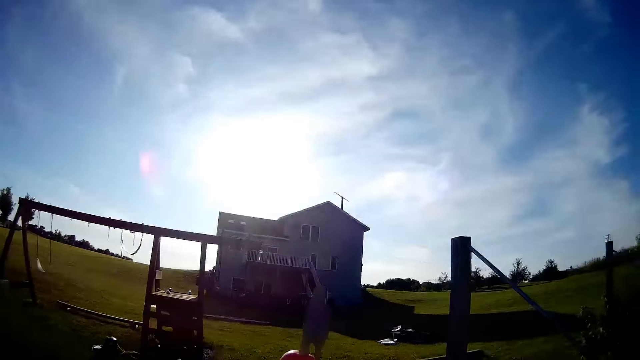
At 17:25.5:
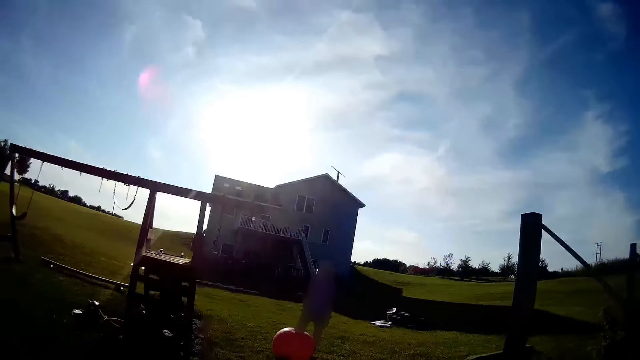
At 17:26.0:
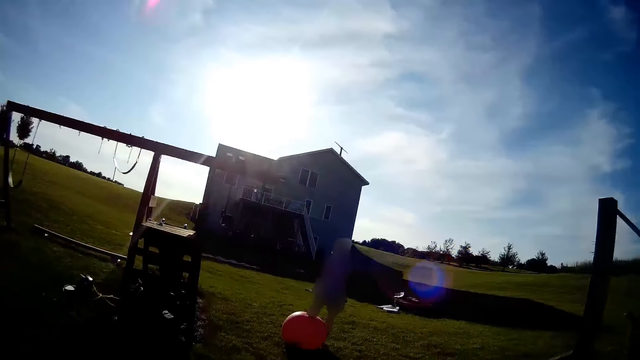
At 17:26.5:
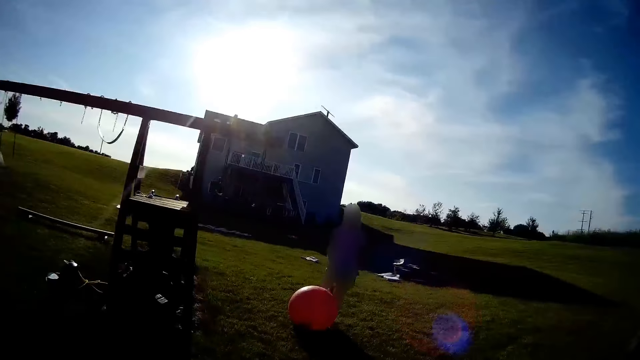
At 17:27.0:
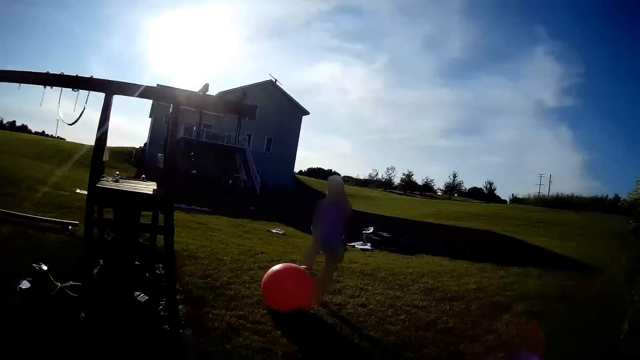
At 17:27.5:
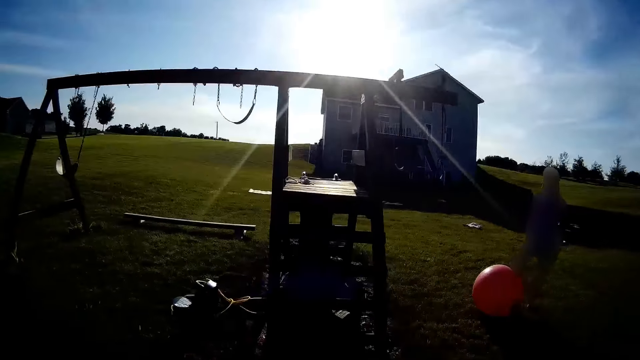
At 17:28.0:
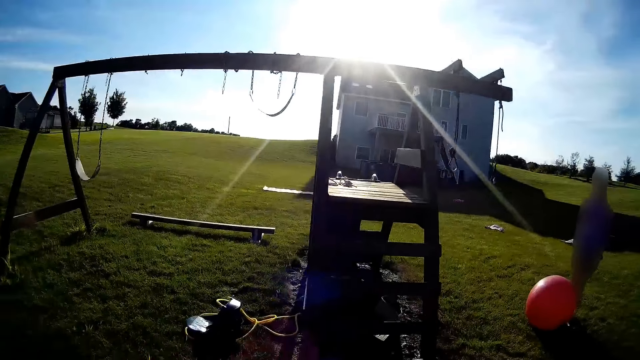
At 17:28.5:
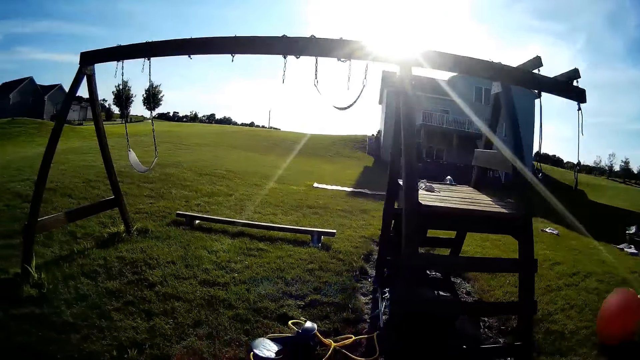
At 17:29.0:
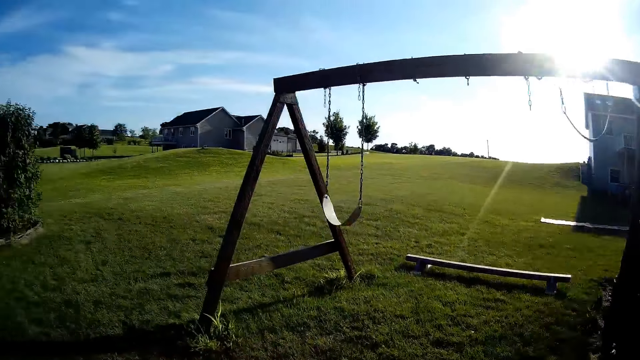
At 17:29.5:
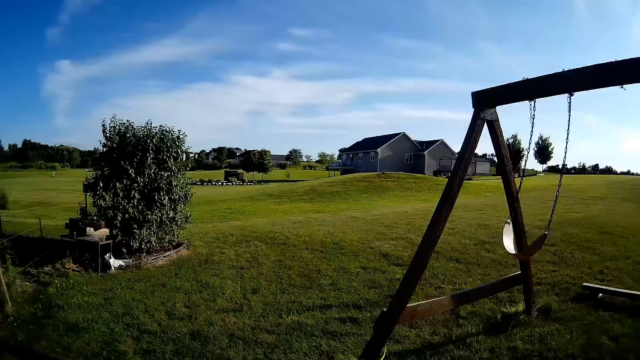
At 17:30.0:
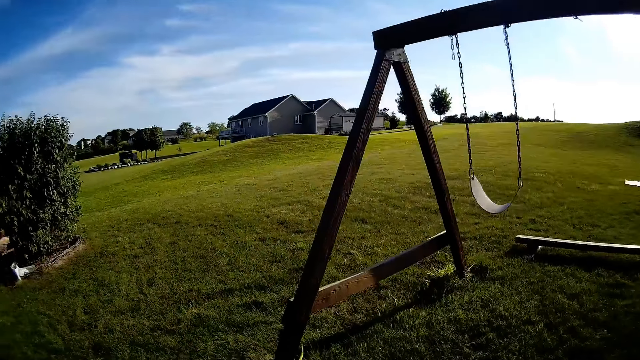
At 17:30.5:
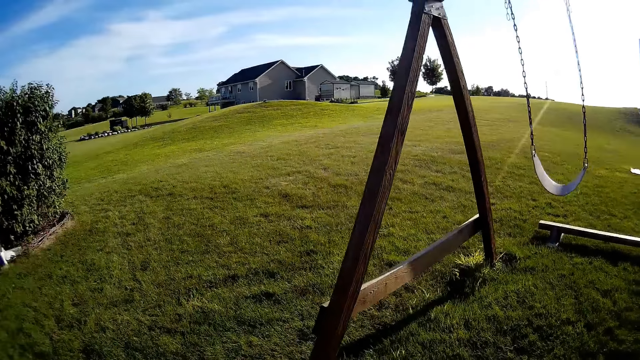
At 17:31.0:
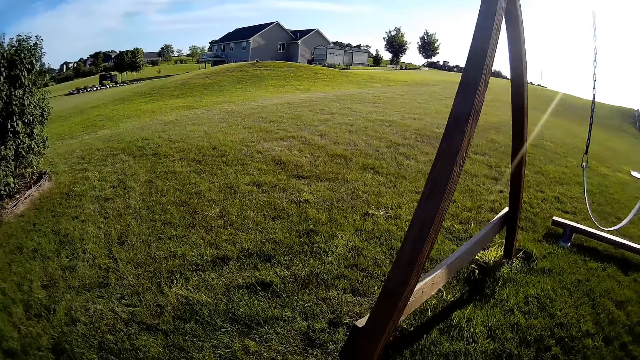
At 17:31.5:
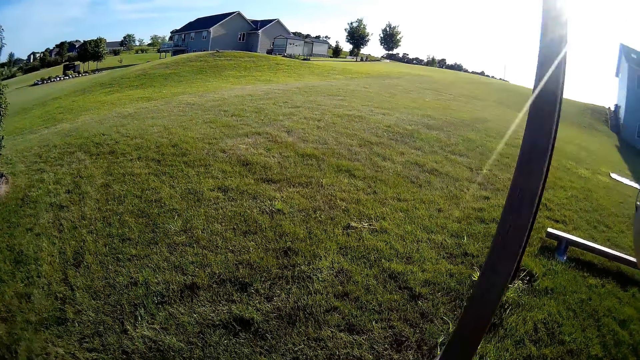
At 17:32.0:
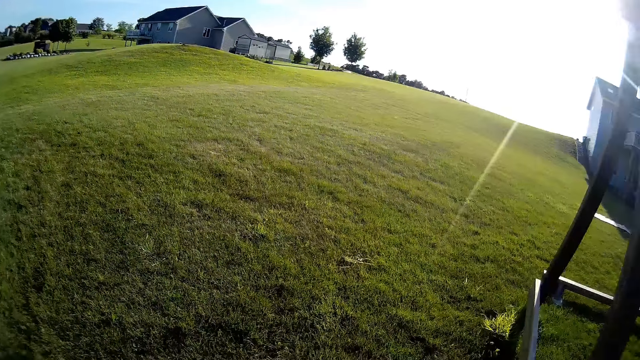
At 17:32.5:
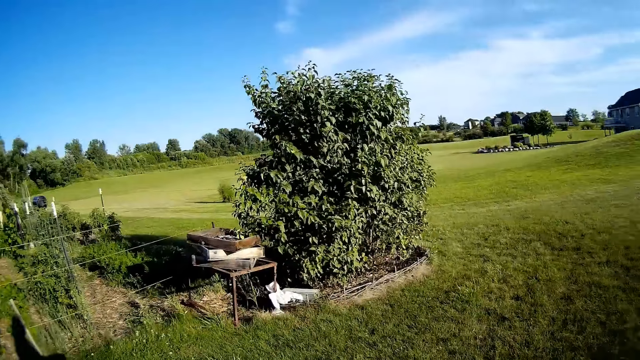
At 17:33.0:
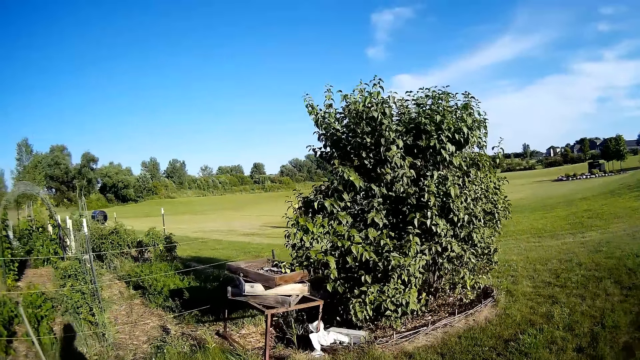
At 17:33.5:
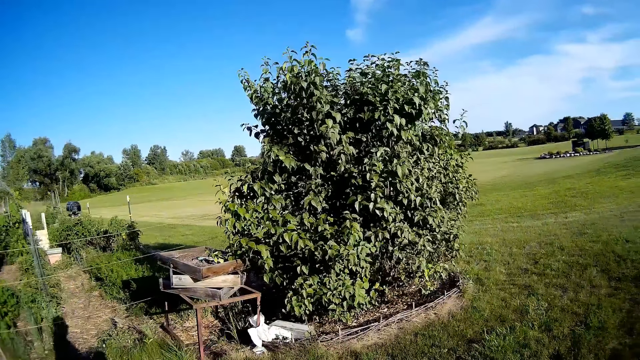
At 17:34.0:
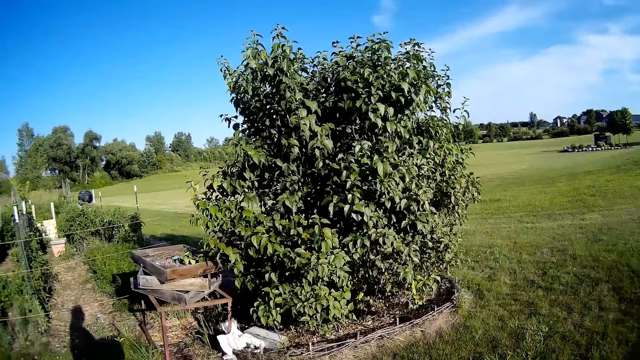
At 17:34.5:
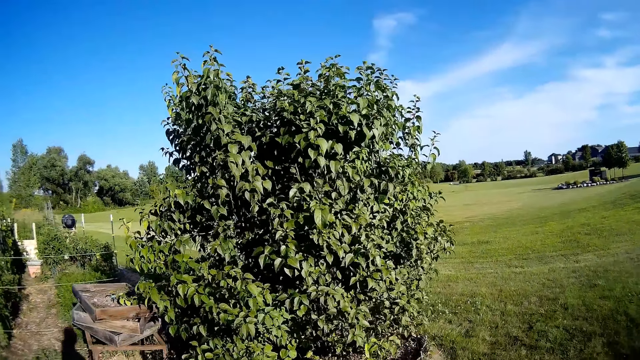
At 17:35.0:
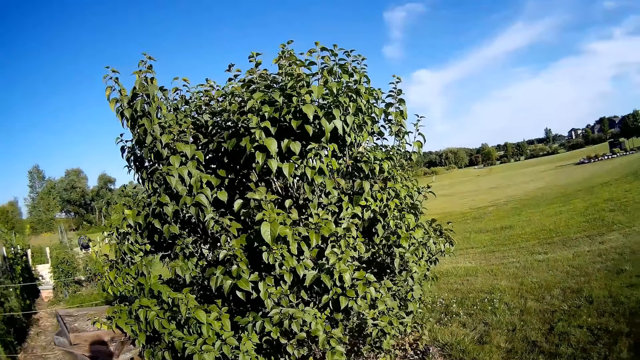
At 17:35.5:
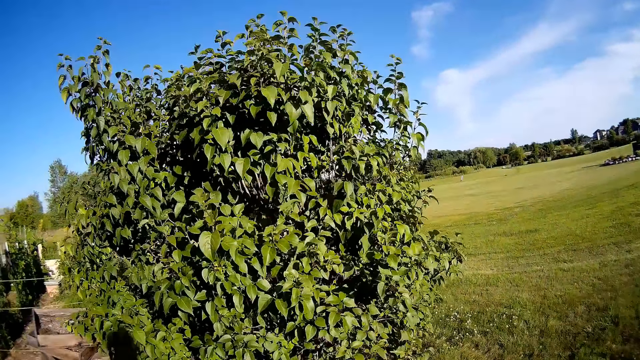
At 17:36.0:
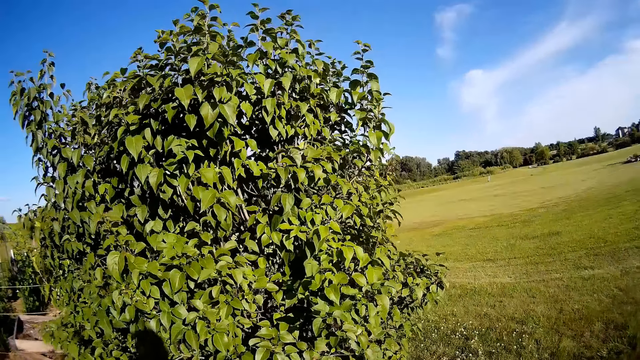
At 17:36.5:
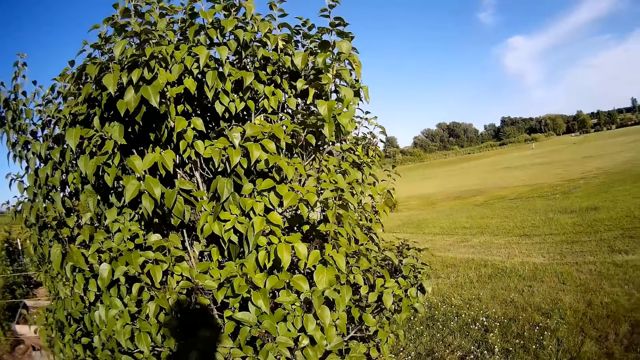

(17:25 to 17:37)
The camera wearer walks on the grass. A person talks with the camera wearer. The camera wearer turns around, walks on the grass, and talks with the person.

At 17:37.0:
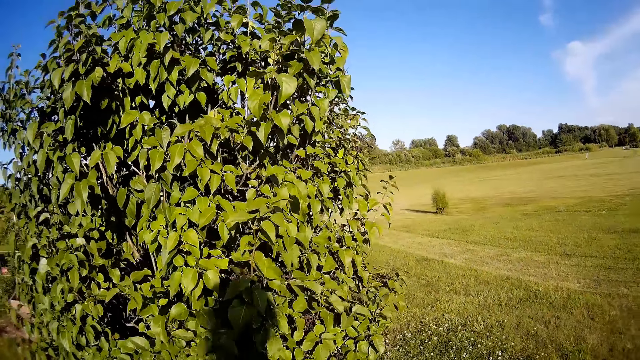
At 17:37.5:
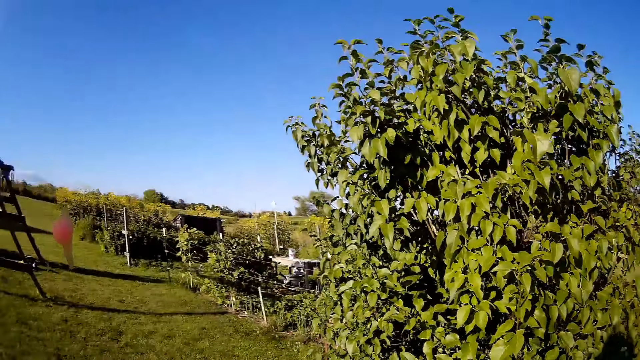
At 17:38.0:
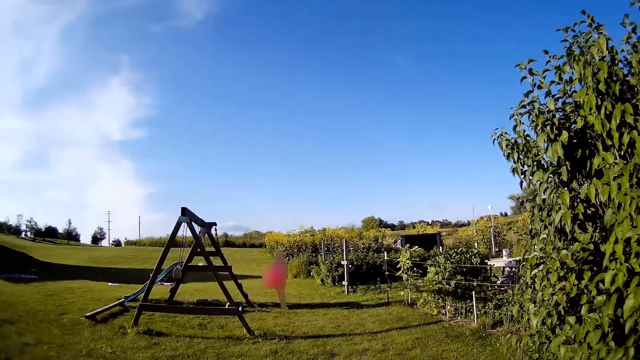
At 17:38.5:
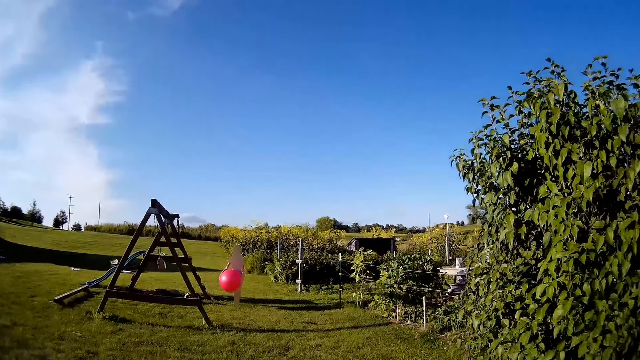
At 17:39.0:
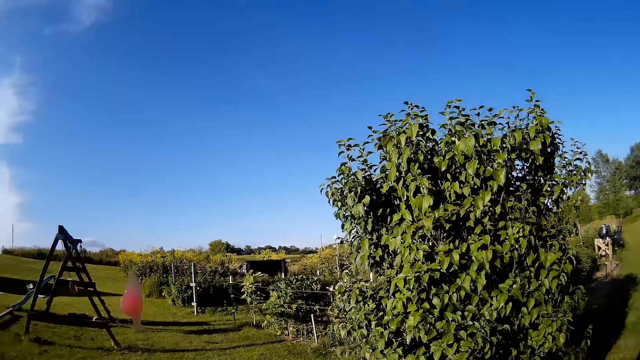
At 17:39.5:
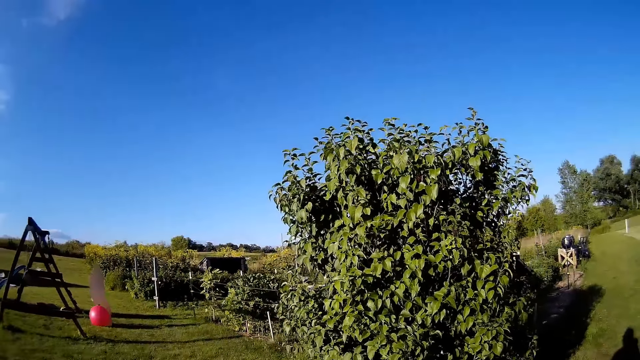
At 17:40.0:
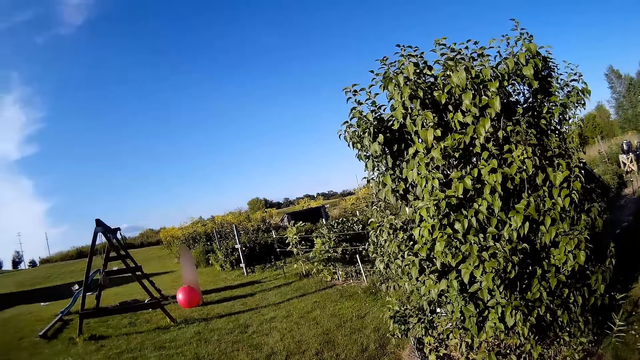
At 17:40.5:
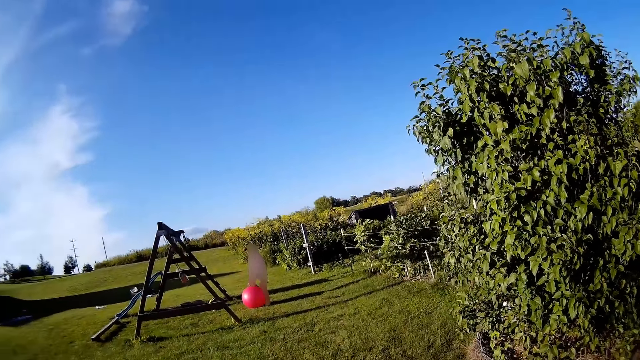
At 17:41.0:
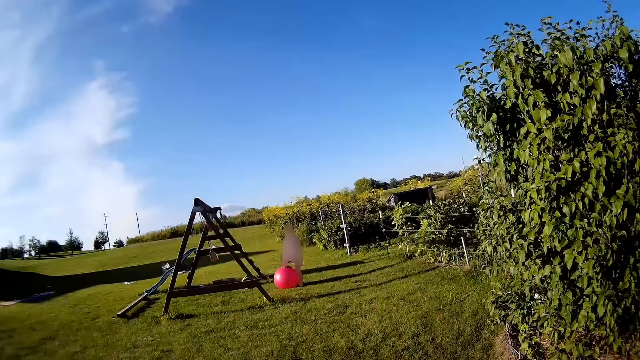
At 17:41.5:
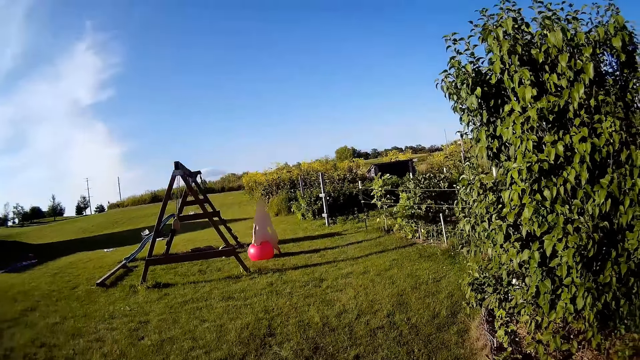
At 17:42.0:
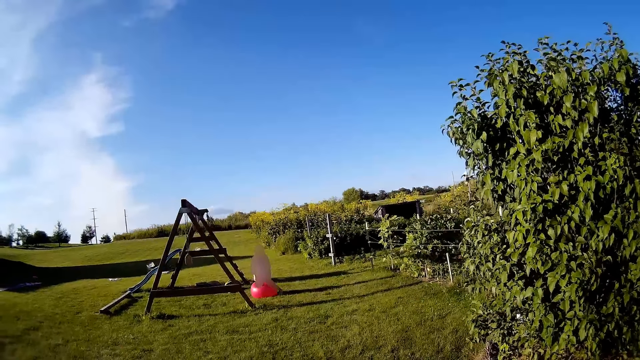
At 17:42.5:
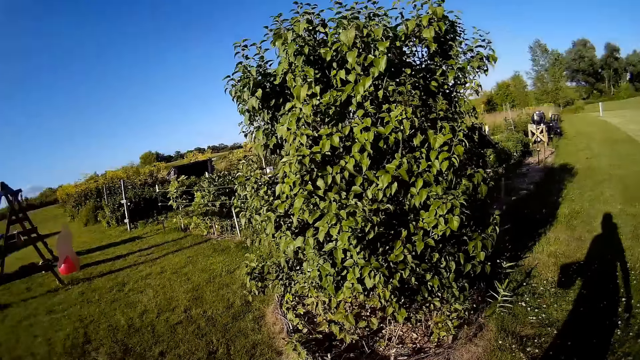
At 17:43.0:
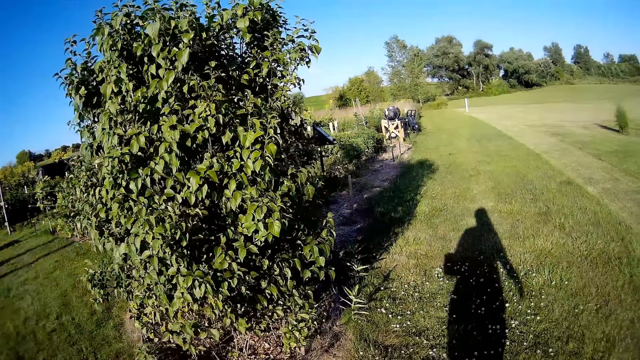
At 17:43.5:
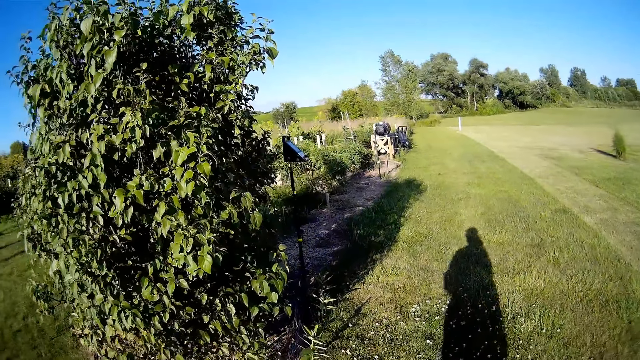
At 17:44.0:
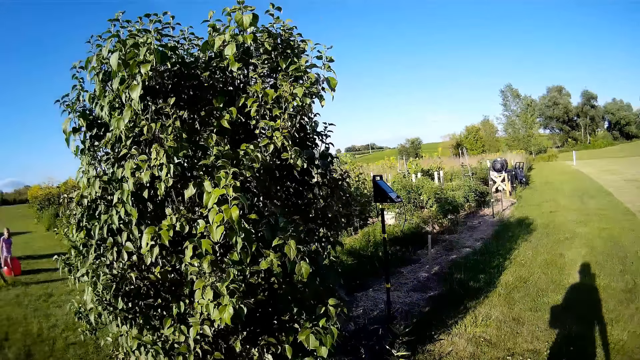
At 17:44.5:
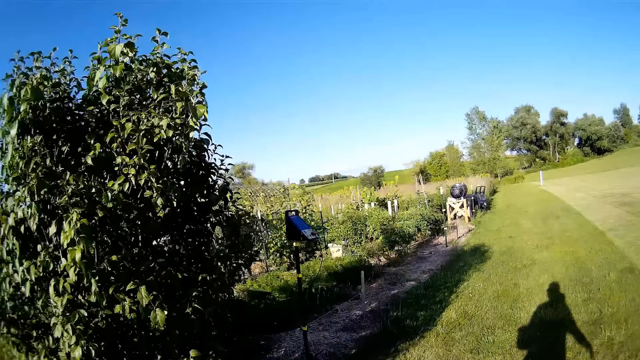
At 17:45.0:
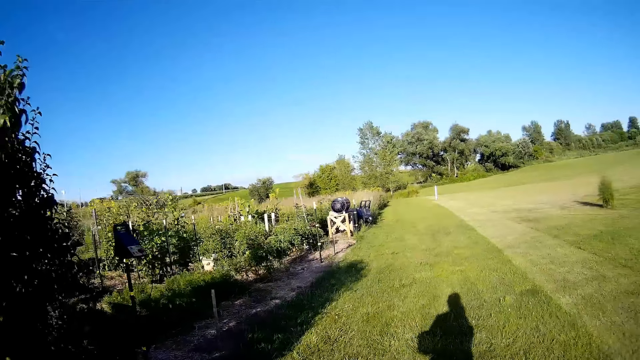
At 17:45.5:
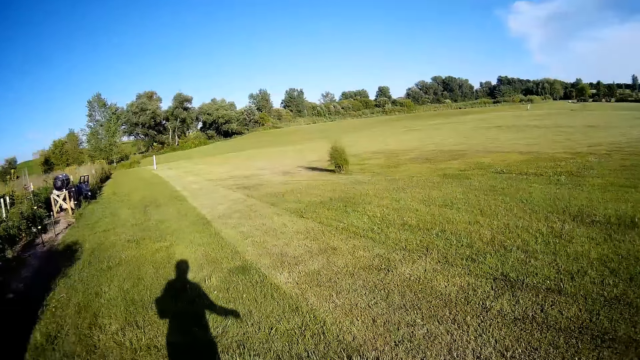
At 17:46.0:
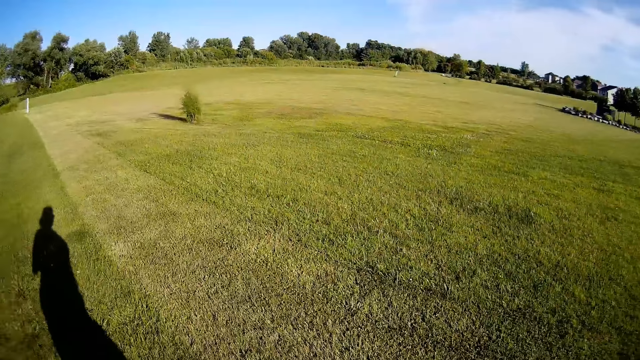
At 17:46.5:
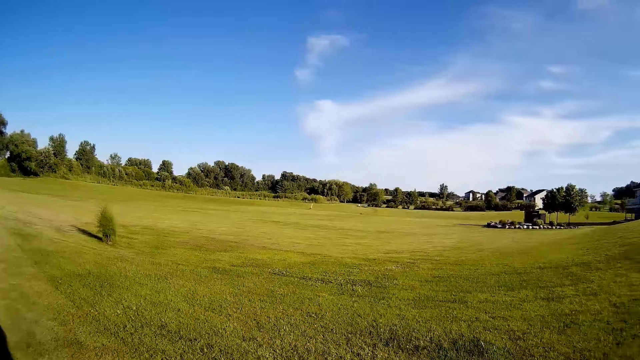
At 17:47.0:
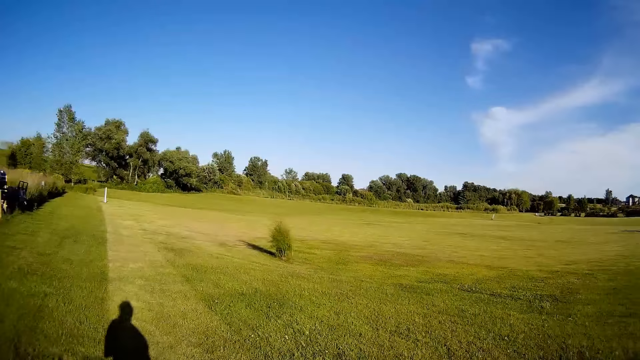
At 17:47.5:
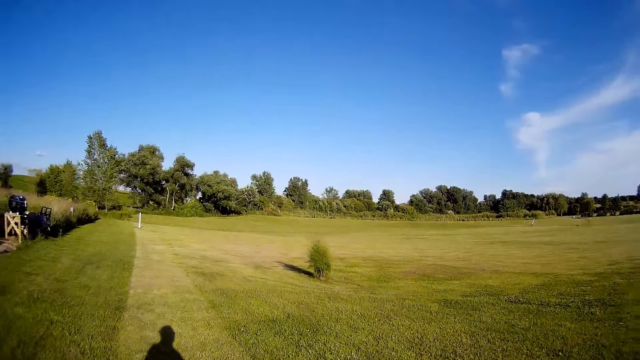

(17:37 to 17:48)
The camera wearer looks around. A person talks with the camera wearer. The camera wearer turns around.
